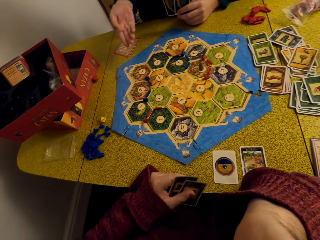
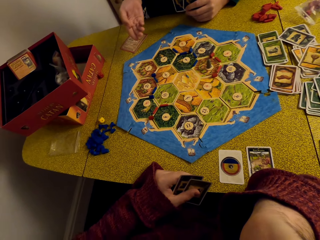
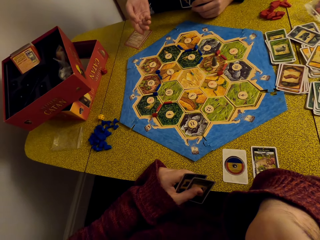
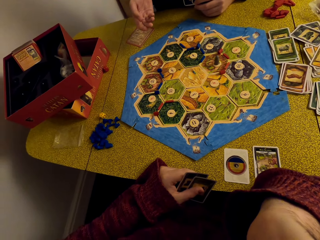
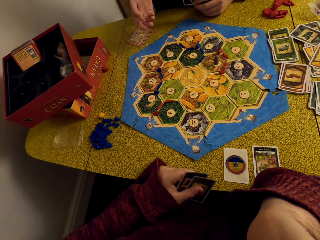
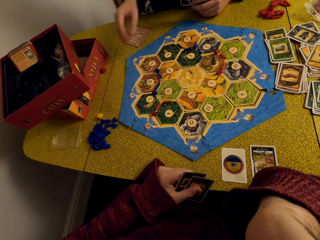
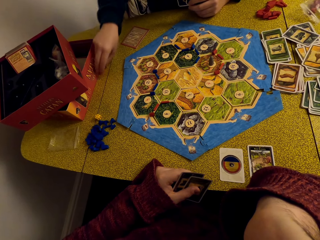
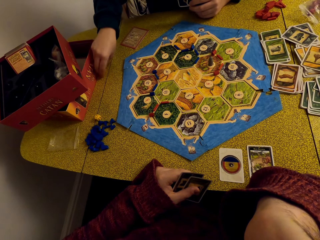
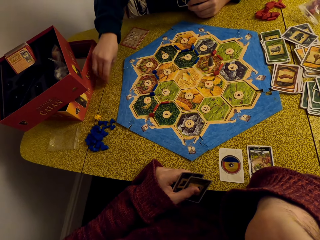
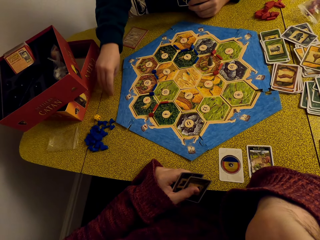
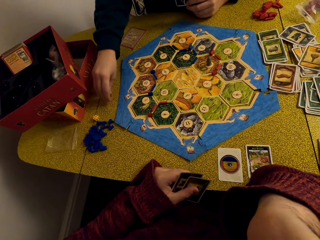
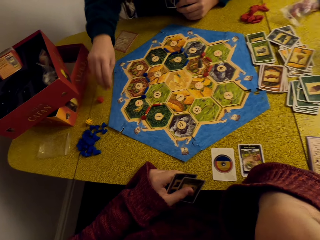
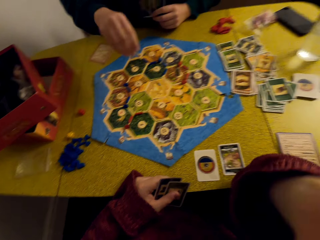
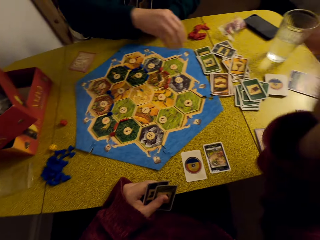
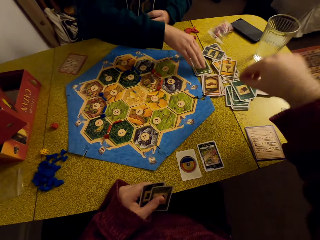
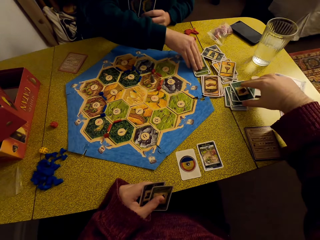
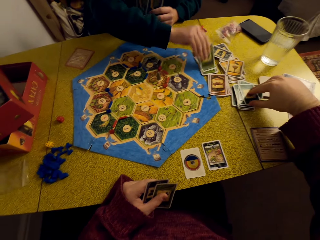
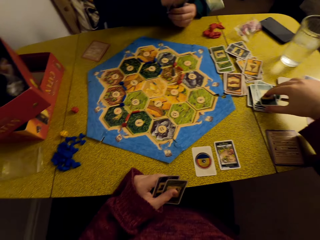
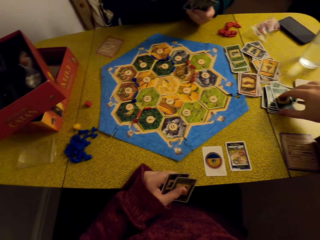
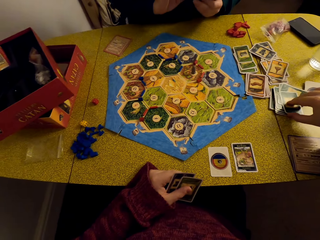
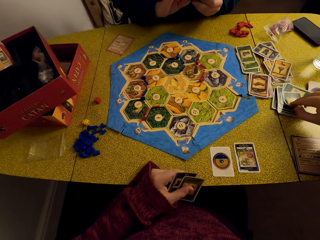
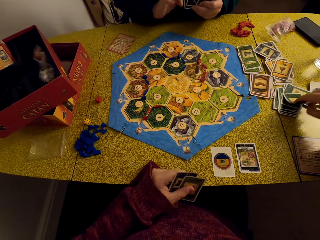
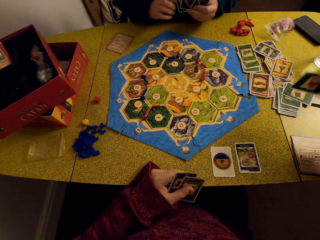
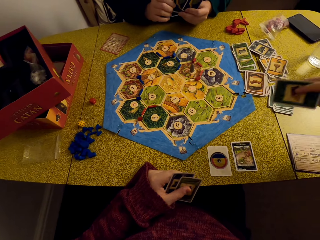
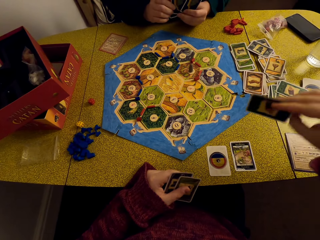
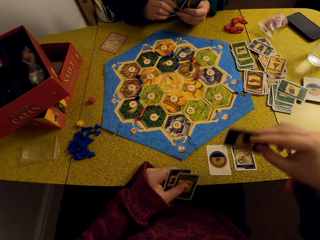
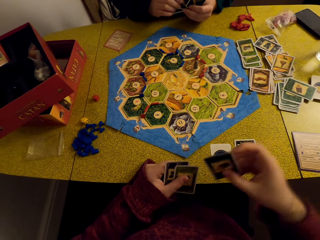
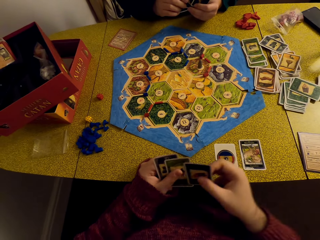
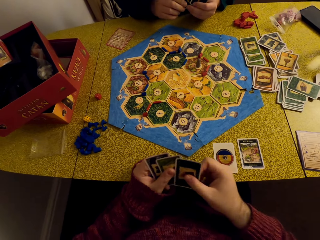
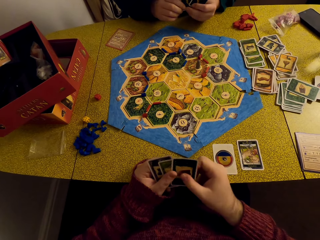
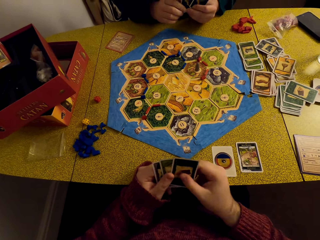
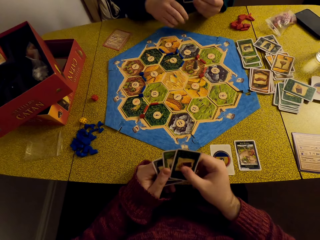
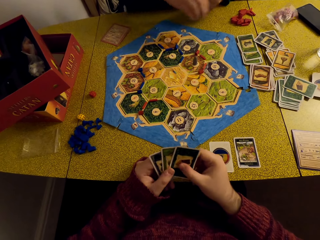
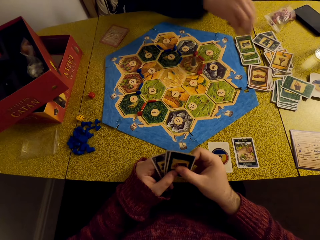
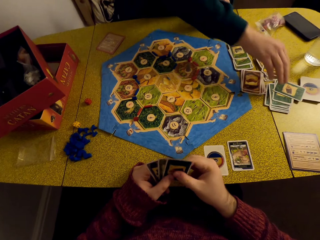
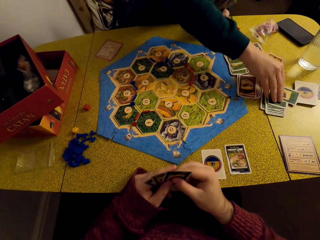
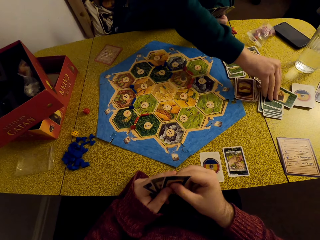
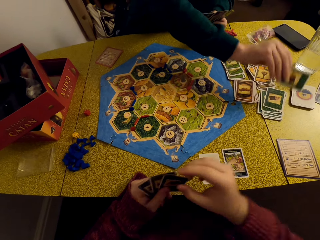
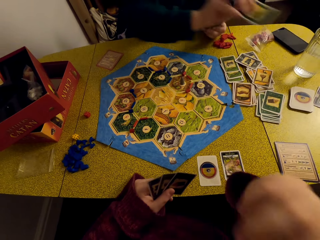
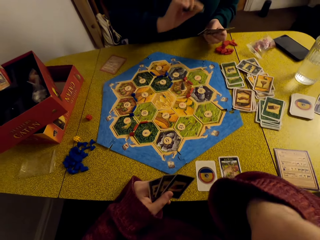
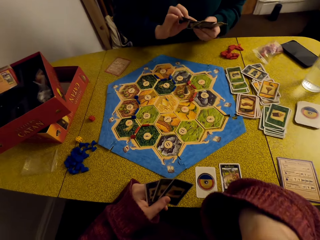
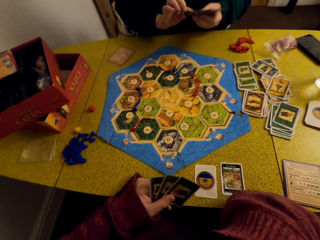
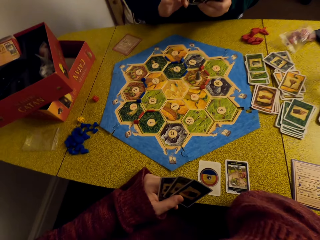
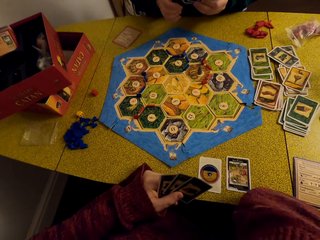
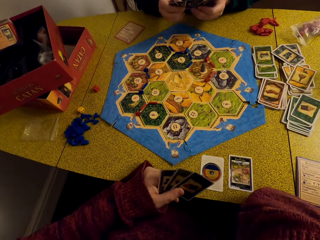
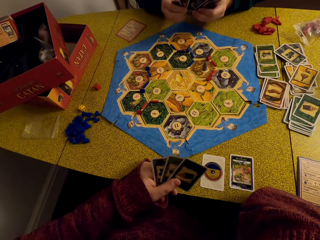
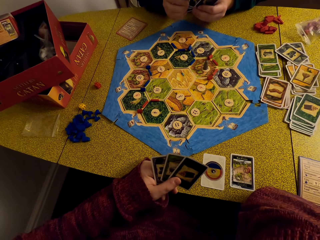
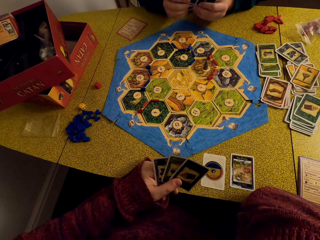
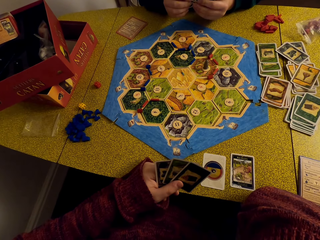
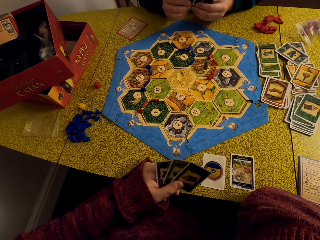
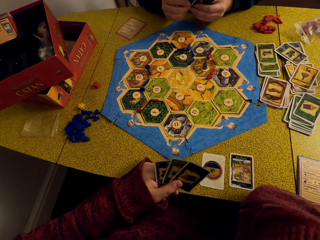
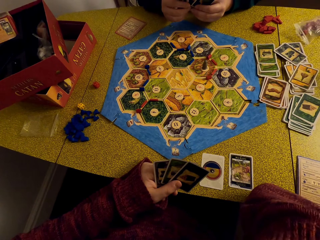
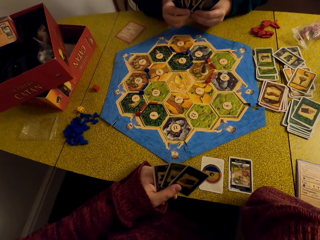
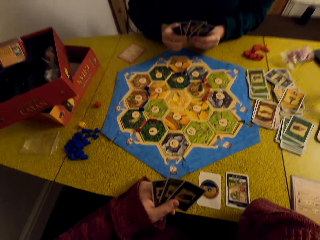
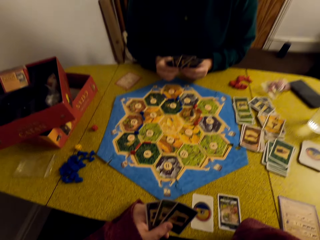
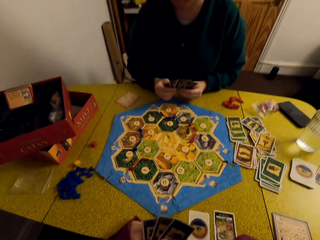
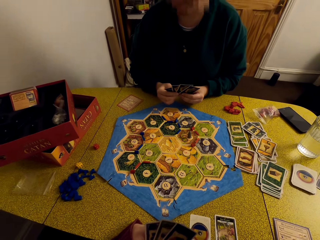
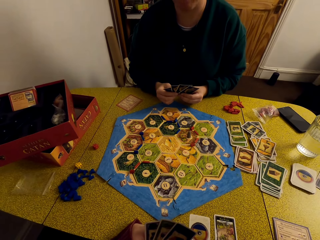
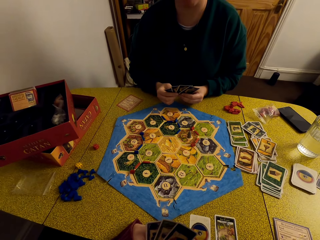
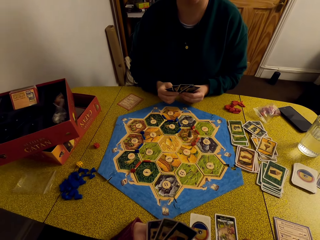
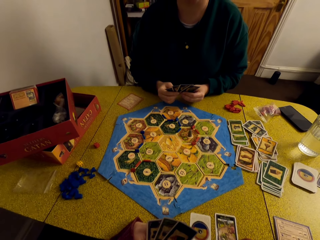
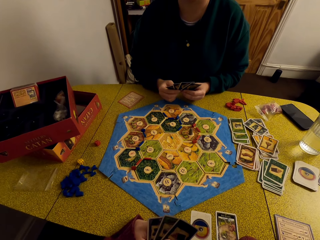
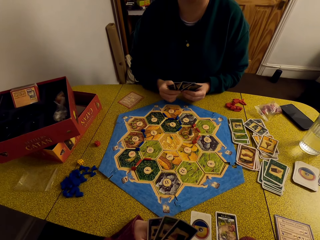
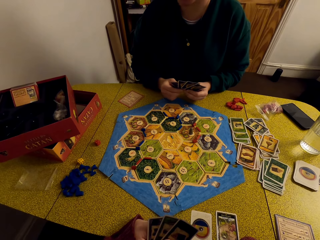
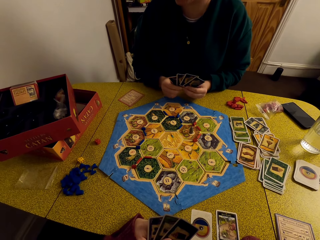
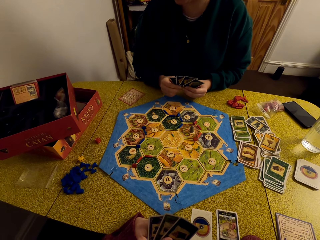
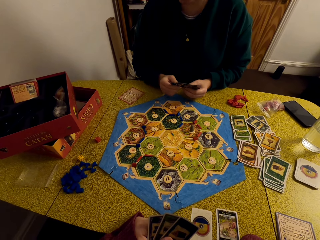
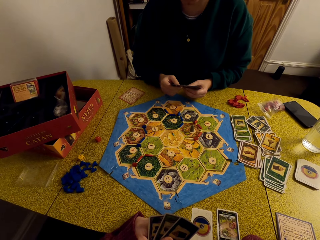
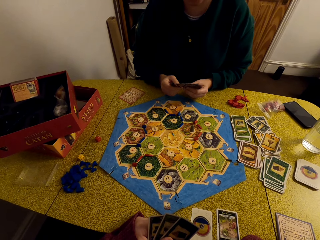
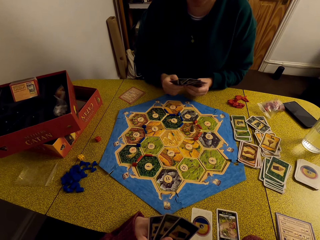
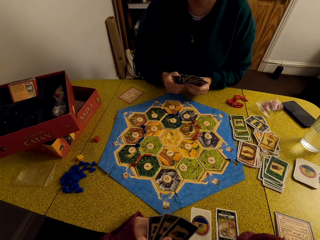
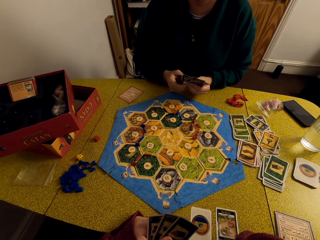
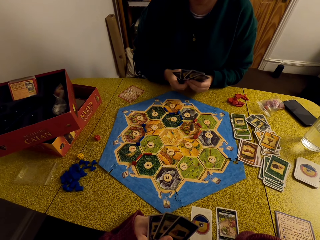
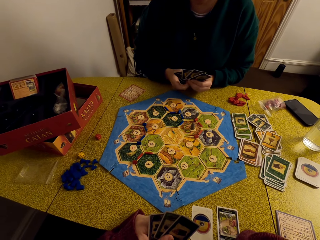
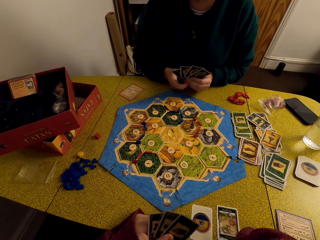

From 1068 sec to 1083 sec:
A woman places the dice together. The woman picks up a card. The camera wearer picks up a card. He places the card in his deck. He talks to the woman. The woman picks up a card. The camera wearer stares at the game board. He talks to the woman.

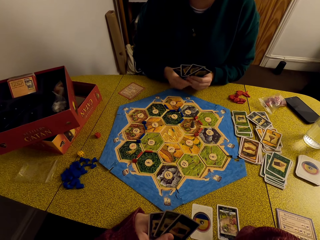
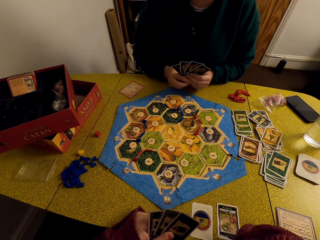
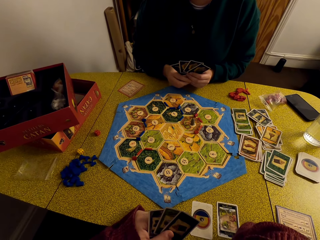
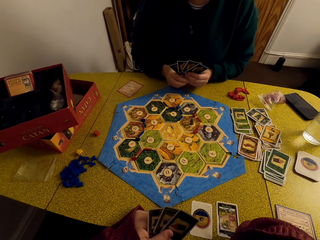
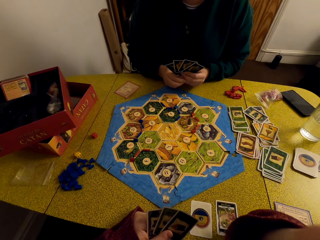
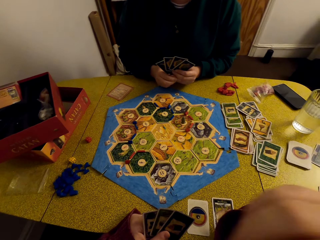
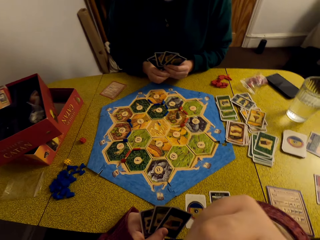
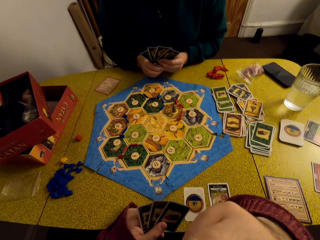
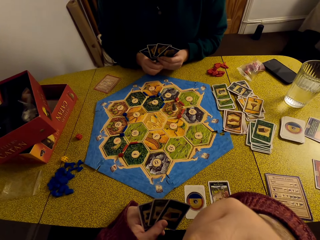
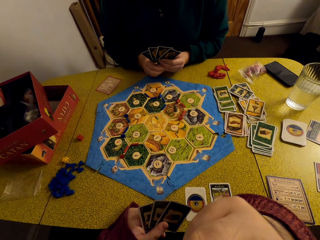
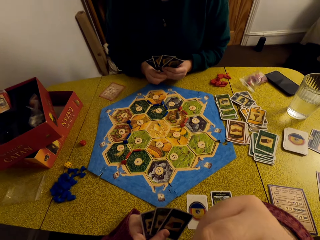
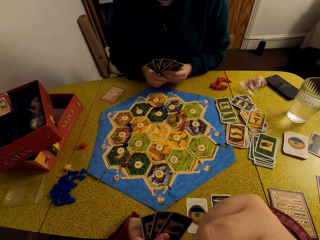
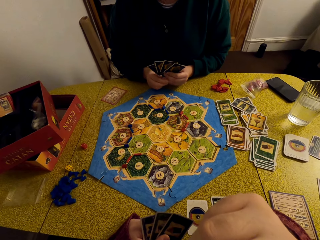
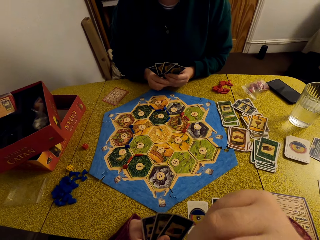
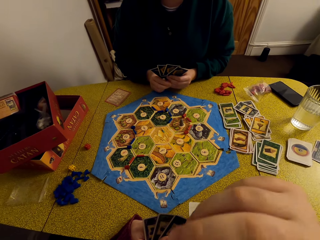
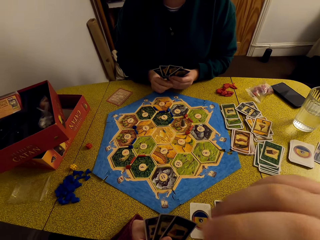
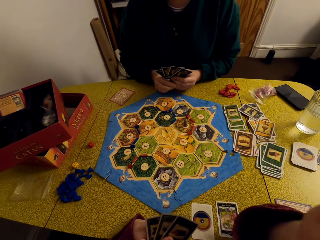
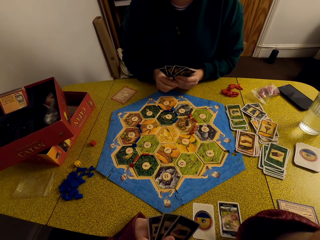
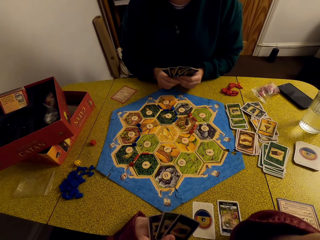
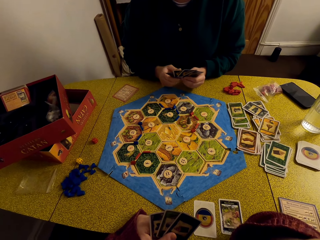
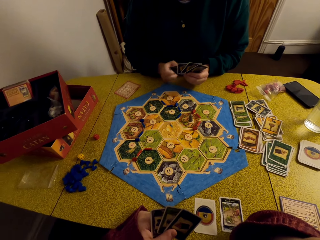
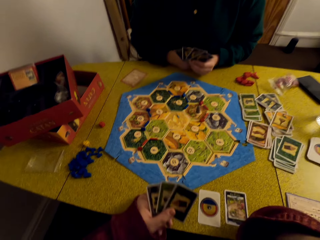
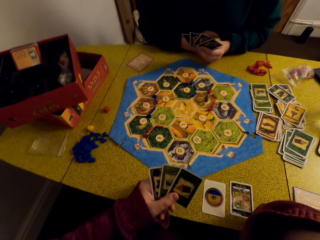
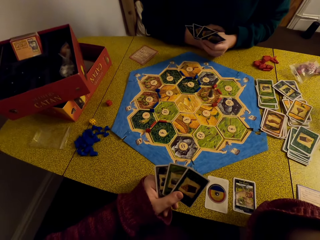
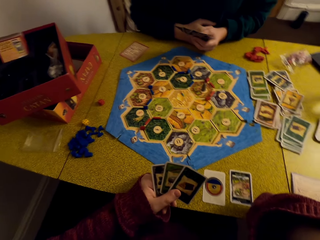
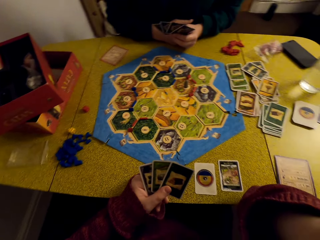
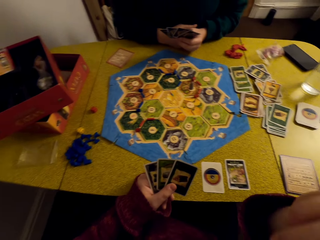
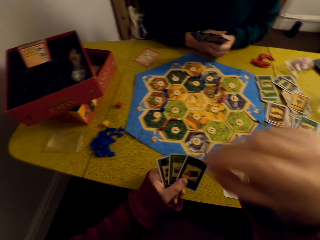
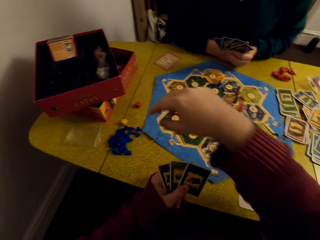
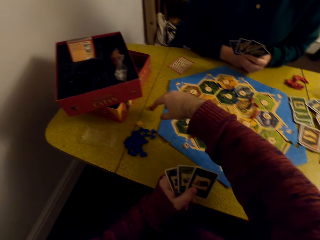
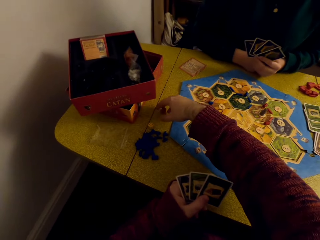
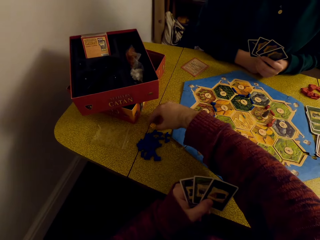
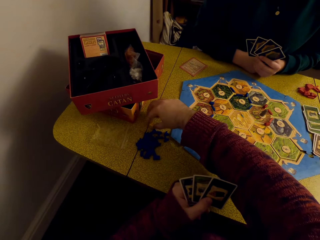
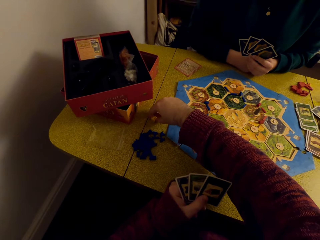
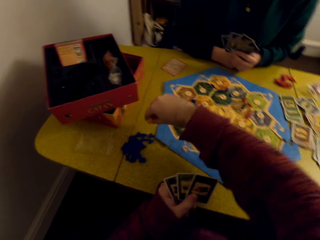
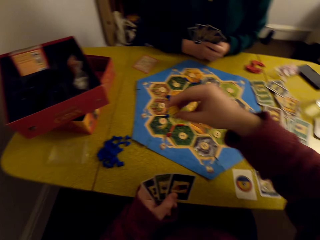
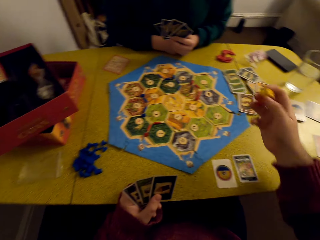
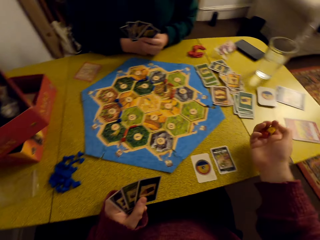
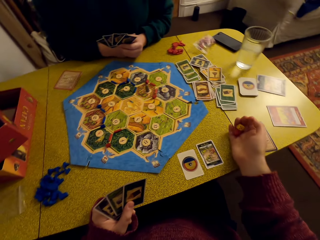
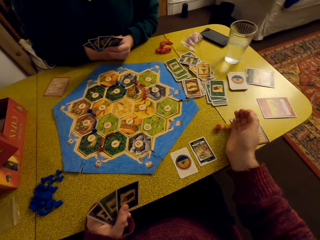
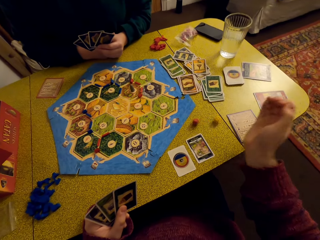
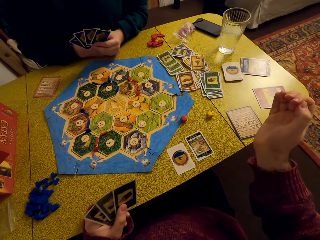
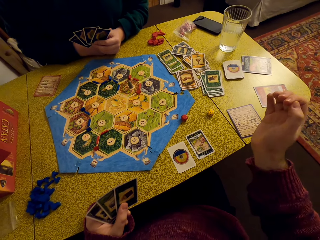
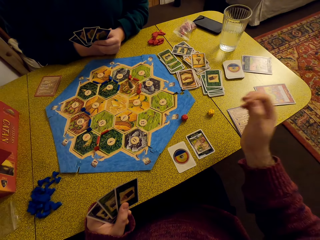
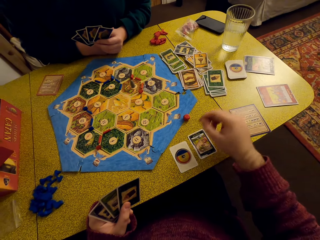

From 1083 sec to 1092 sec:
The camera wearer picks up the dice. They drop the dice on the table.
